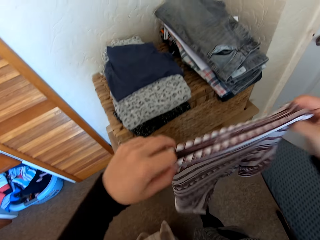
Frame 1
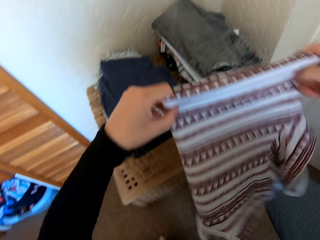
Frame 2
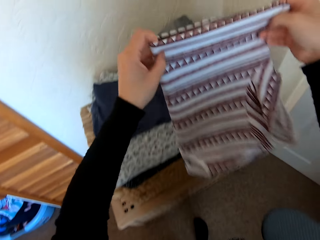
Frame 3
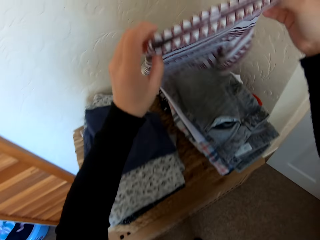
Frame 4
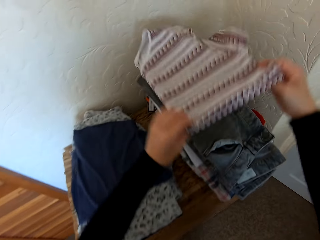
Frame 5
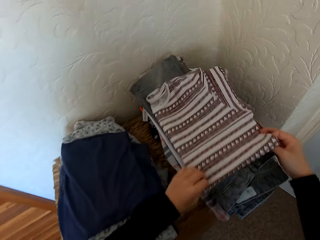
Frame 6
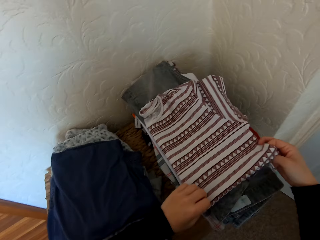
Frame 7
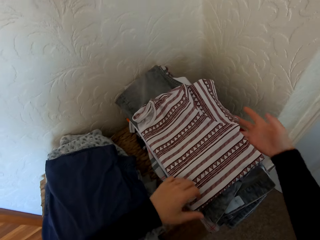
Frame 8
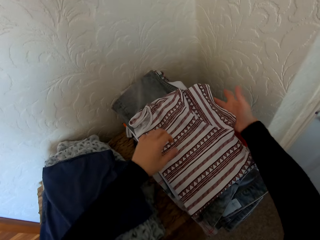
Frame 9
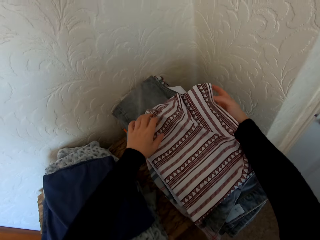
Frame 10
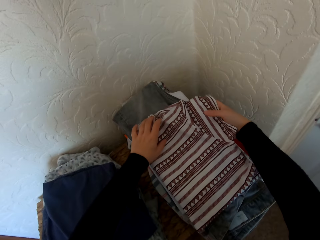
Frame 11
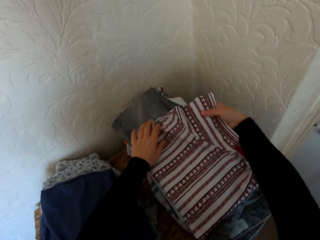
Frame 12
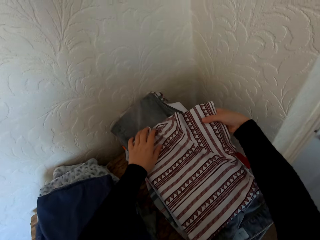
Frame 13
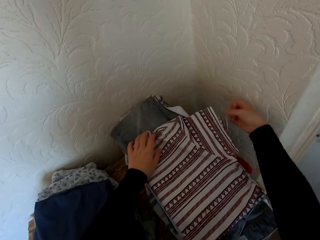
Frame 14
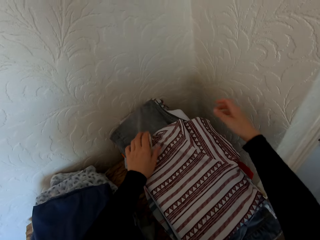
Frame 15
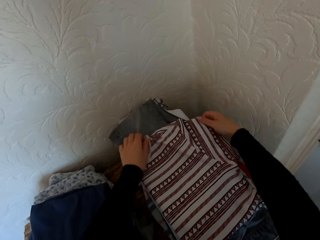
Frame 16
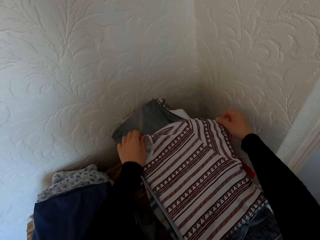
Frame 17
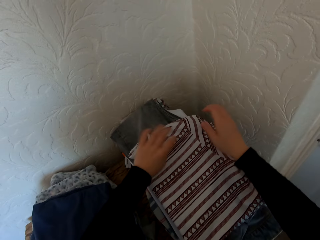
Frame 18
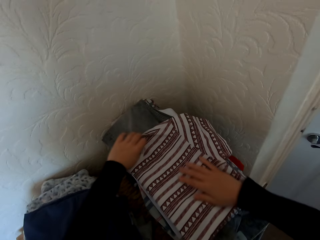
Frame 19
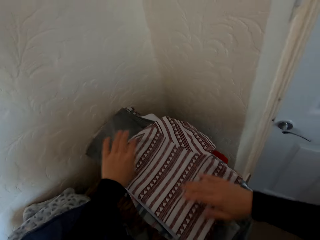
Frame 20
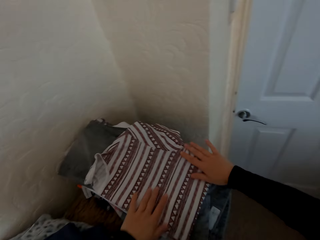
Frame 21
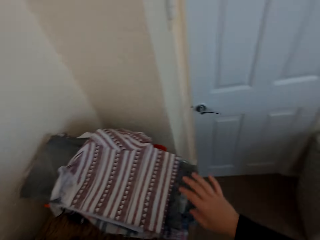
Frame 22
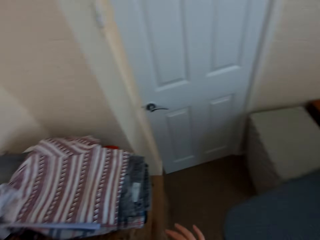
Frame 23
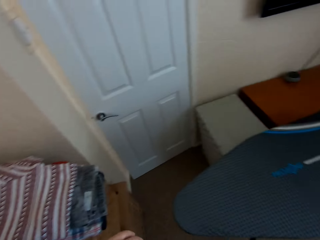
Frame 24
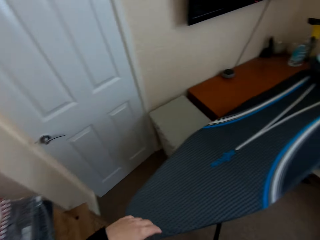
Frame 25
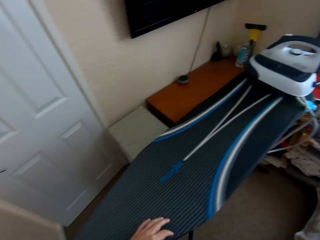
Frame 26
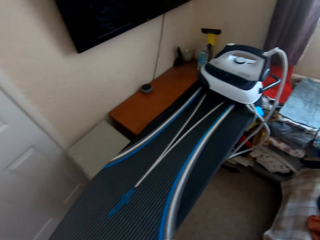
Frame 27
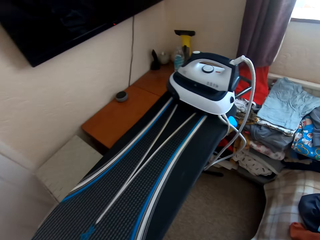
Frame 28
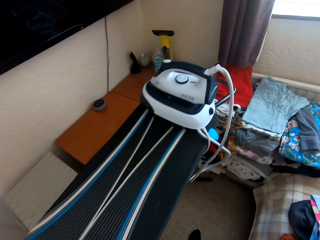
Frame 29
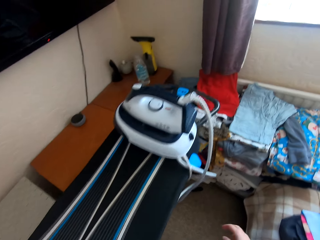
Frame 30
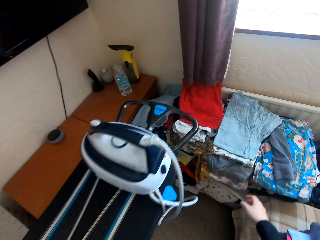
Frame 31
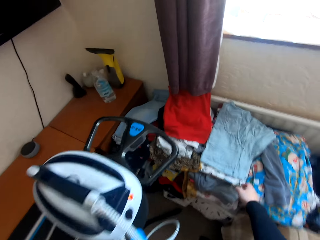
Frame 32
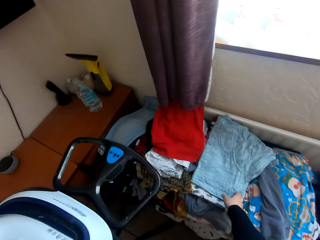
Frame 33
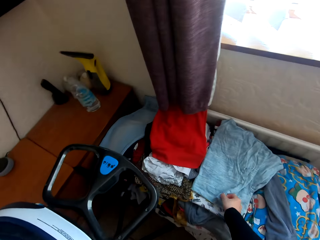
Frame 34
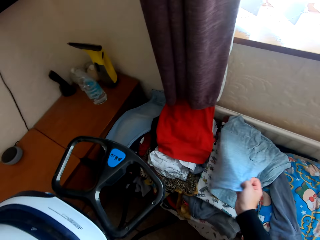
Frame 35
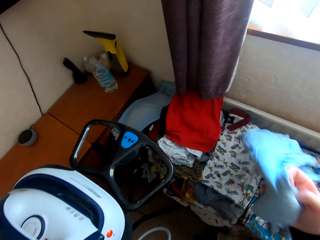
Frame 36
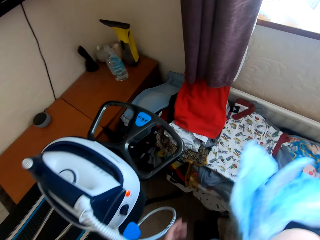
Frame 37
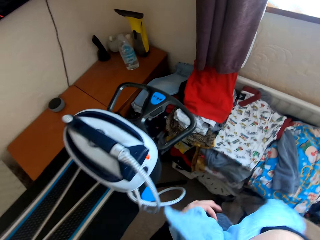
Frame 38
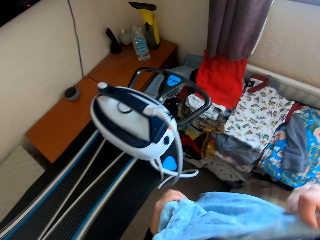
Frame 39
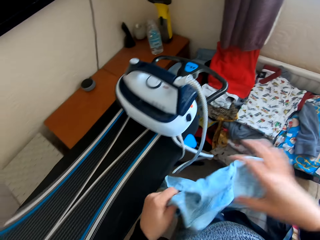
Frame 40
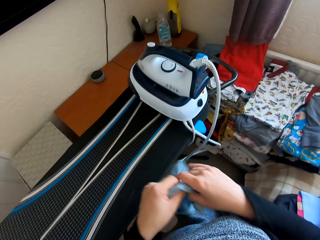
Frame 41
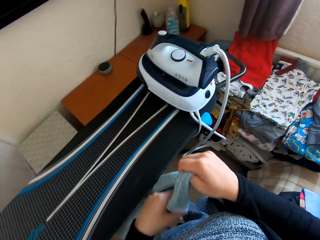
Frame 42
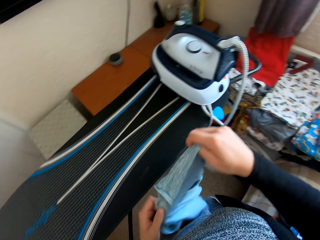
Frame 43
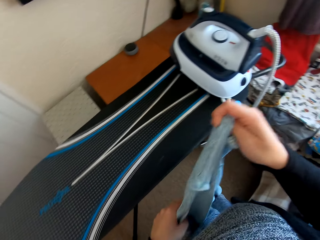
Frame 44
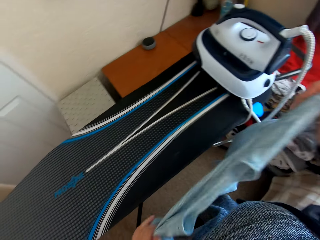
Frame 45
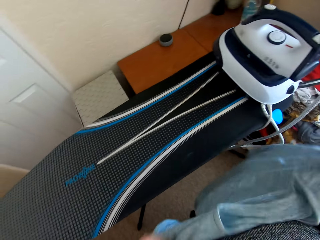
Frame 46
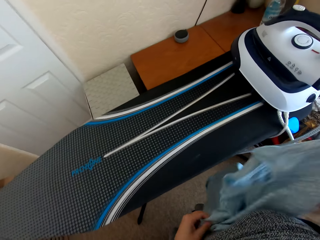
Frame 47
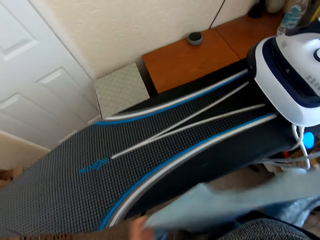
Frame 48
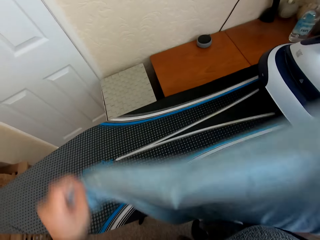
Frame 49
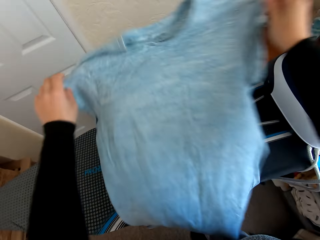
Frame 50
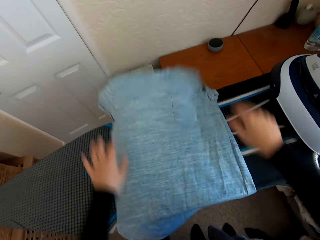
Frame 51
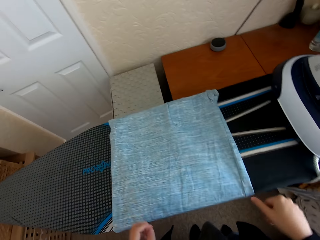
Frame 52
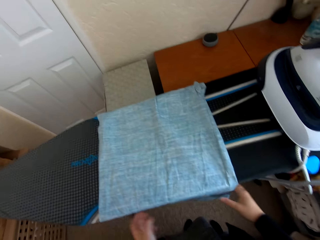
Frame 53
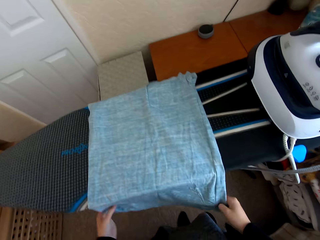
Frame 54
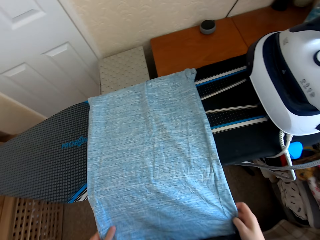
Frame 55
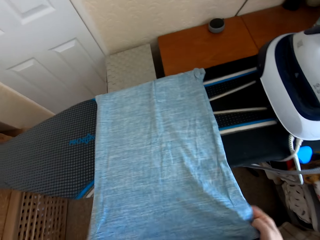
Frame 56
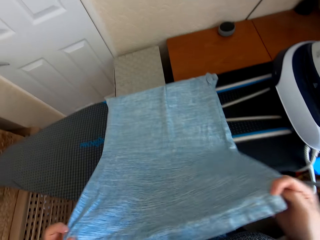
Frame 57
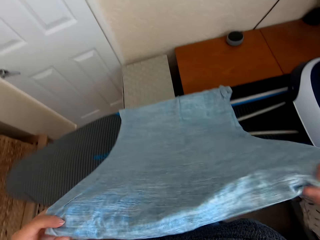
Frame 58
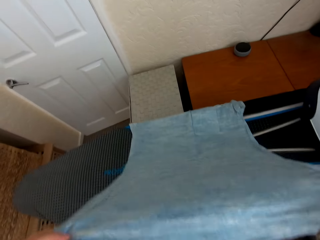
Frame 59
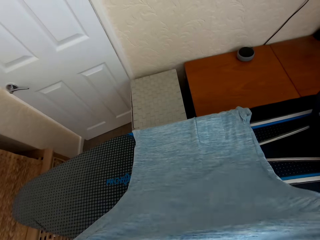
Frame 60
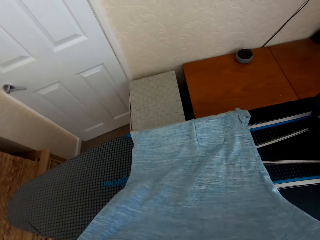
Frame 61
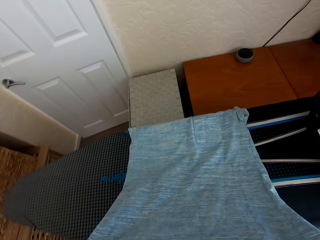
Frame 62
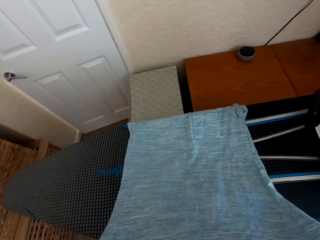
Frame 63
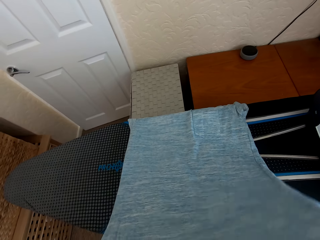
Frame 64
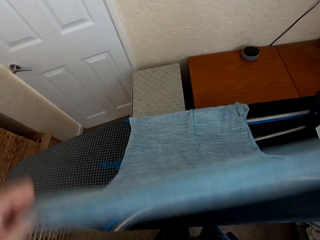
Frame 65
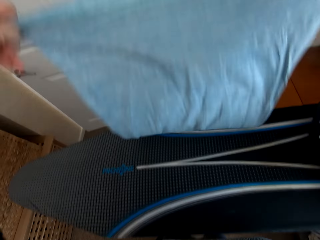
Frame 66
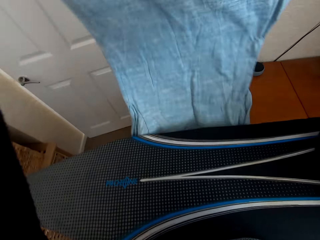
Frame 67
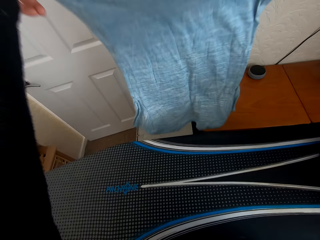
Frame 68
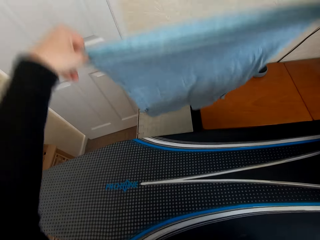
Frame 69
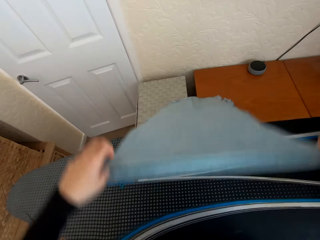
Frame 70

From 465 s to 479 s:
The camera wearer places the t-shirt on the table. They adjust the cloth. They walk in the house. They pick a folded t-shirt or cloth from the table. They unfold the cloth. They put the cloth on the iron board. They spread the t-shirt on the Brabantia iron board.

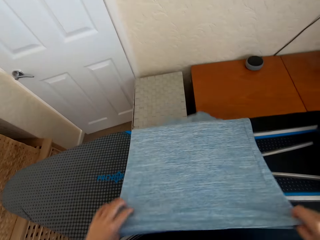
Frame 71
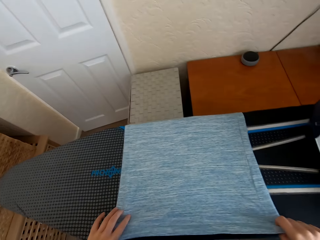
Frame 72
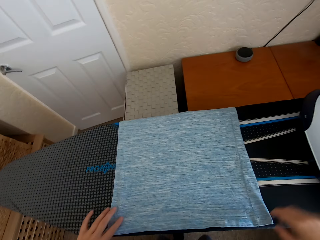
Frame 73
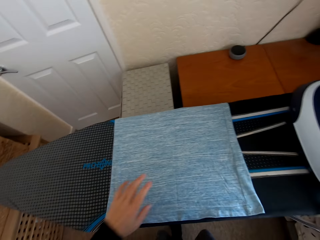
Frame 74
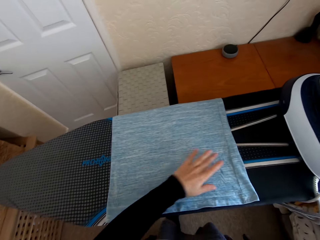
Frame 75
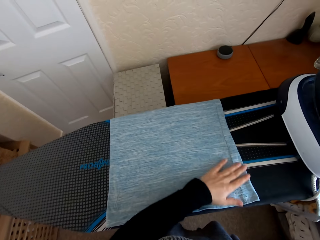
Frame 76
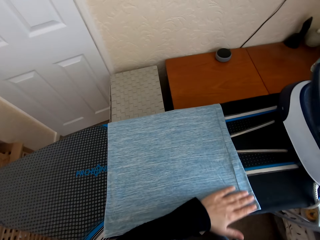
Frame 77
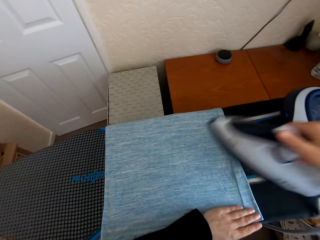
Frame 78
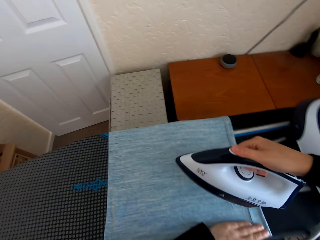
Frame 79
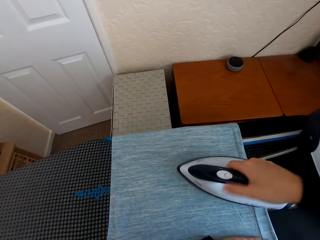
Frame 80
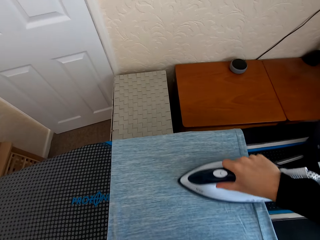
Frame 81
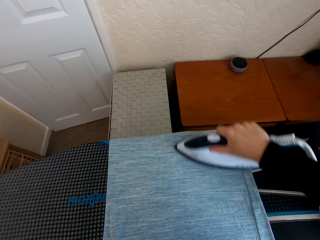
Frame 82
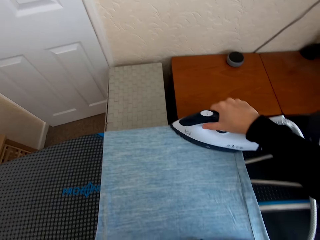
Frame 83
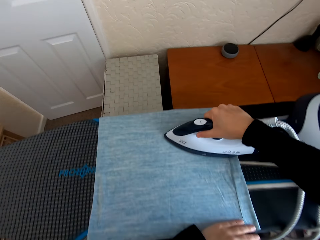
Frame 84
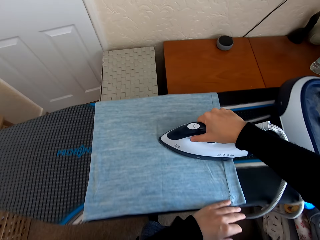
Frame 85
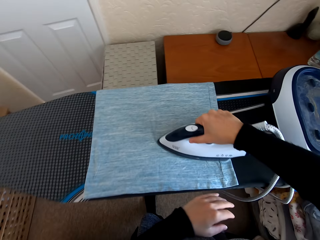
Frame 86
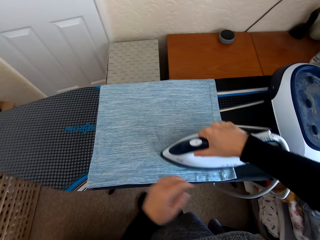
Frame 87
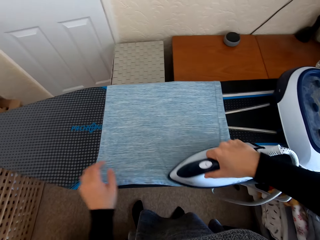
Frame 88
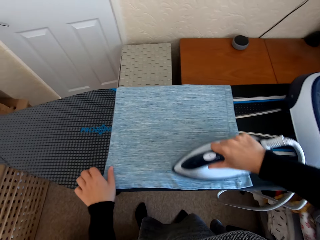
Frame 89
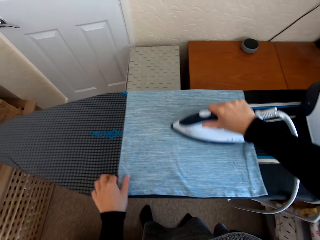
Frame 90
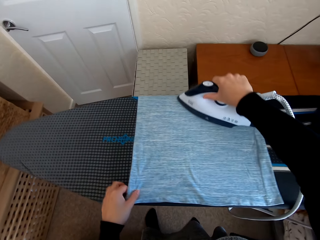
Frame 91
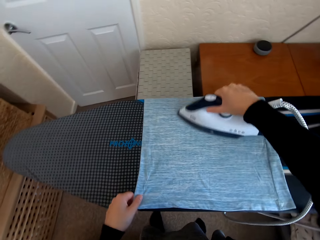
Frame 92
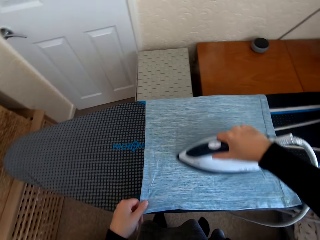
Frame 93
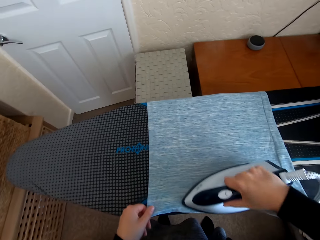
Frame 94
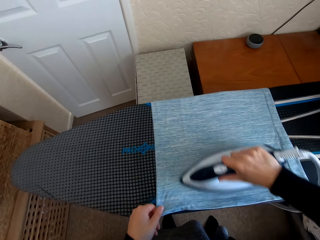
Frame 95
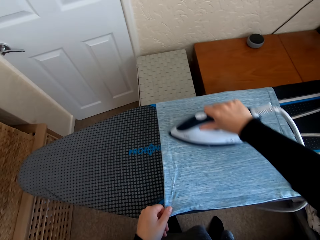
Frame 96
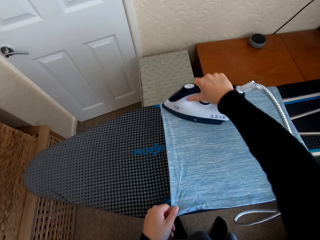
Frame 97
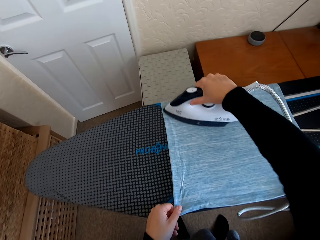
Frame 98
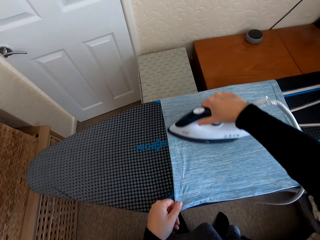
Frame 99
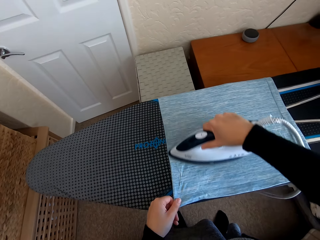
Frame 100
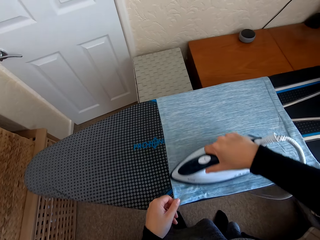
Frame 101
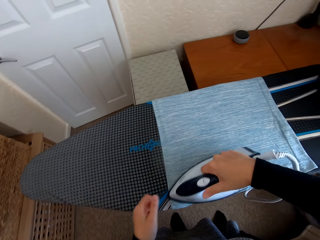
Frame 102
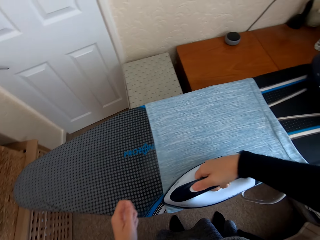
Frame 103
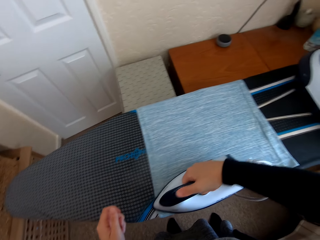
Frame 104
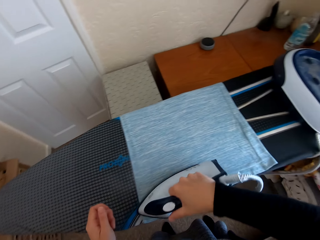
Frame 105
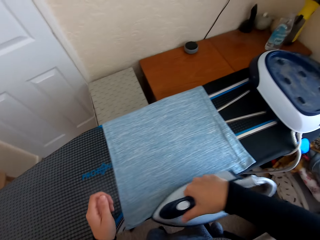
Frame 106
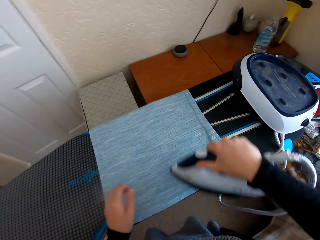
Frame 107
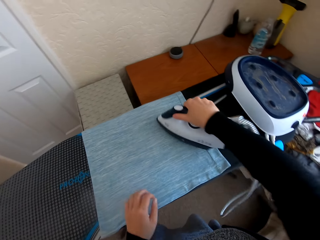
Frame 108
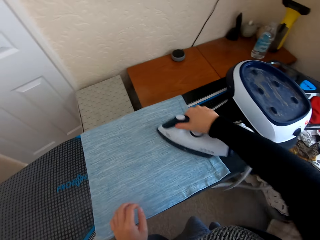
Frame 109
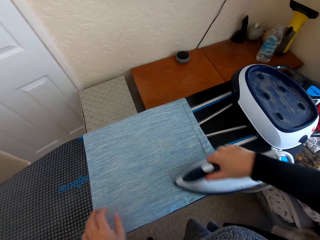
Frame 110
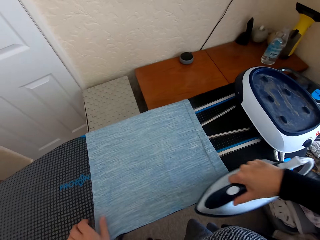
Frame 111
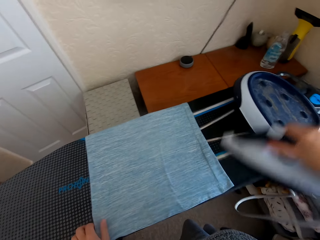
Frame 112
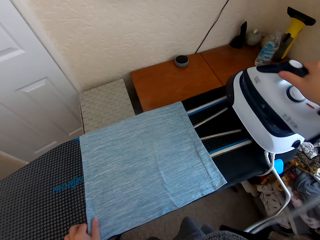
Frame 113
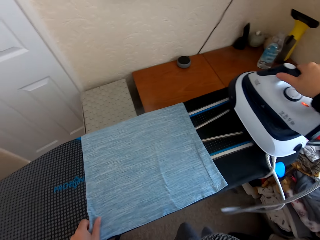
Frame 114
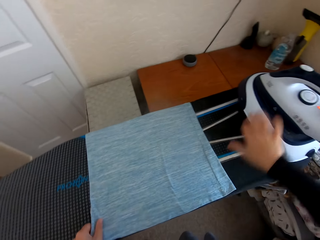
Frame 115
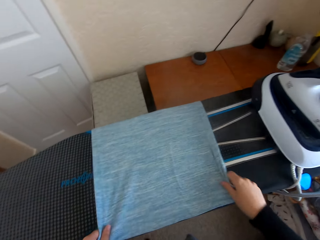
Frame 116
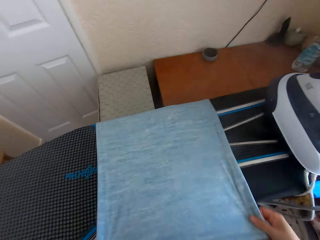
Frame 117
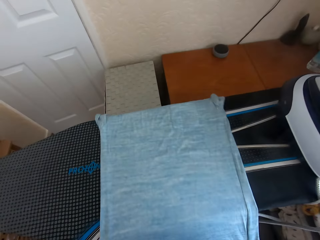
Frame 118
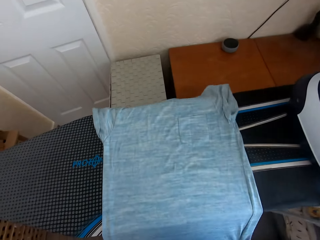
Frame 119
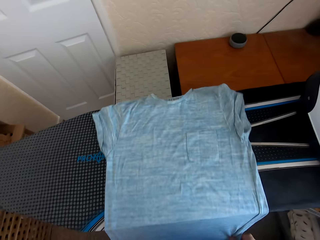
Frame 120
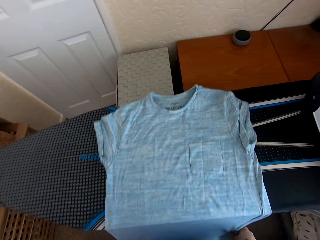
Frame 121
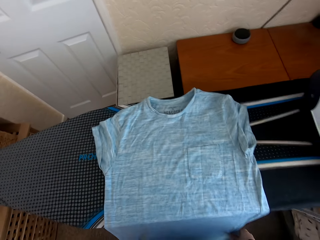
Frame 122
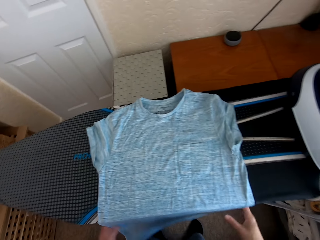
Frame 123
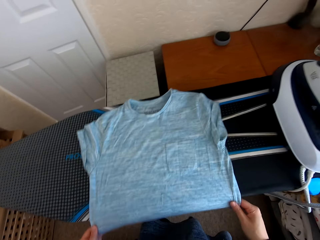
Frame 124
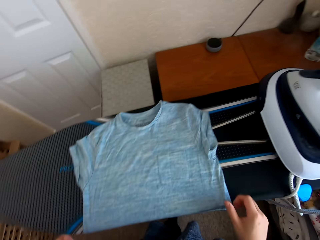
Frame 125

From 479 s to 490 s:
The camera wearer picks the iron box from the Brabantia iron board. They iron the t-shirt on the Brabantia iron board with the iron box. They put the iron box on the iron board hanger. They move the t-shirt on the Brabantia iron board.
